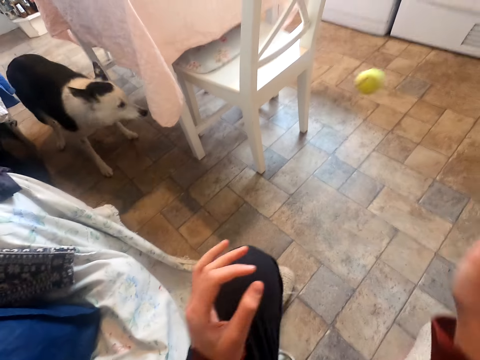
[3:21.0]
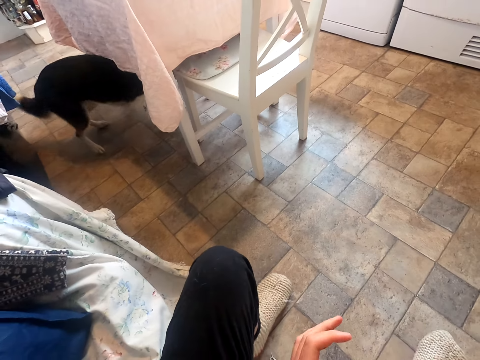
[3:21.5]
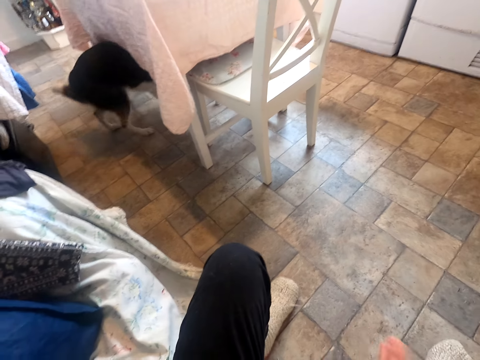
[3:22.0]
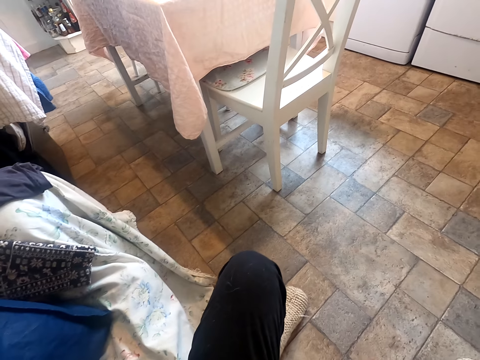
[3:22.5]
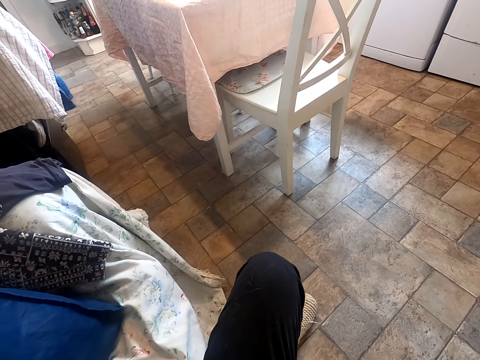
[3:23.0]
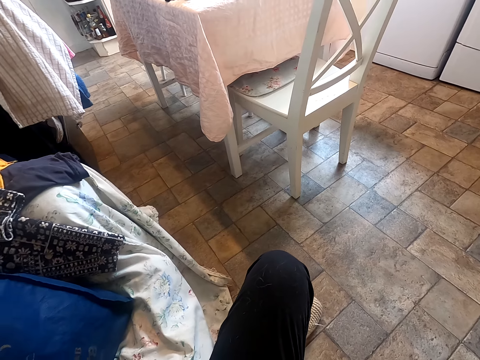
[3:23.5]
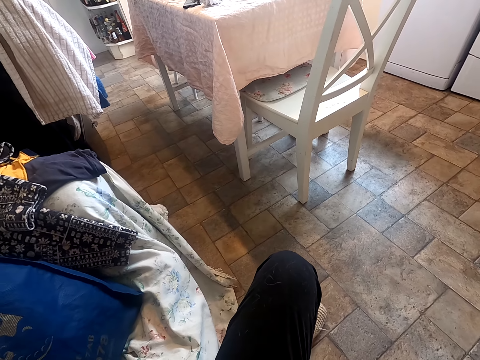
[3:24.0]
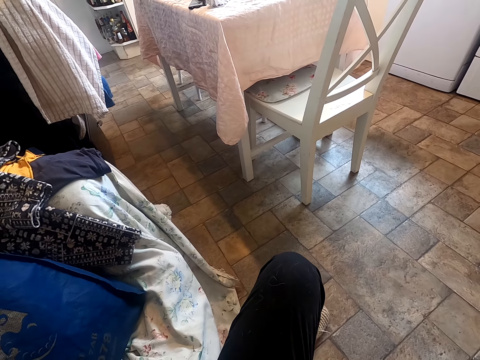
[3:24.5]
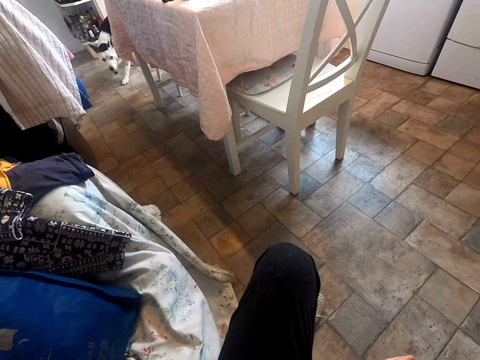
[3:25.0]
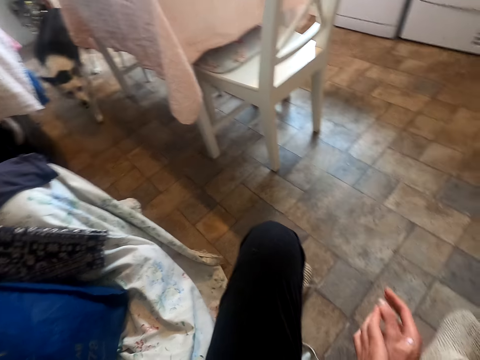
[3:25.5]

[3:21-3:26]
The camera wearer holds the ball with the other hand. They throw the ball on the floor and stare at the dog.

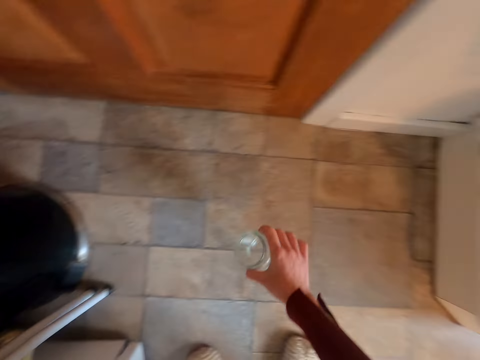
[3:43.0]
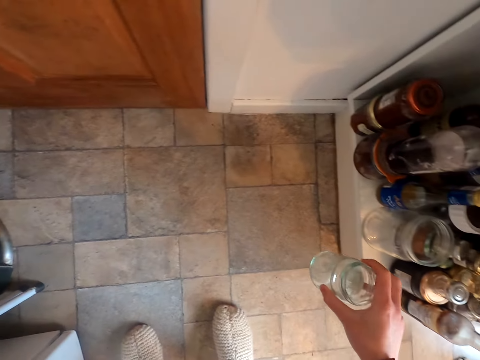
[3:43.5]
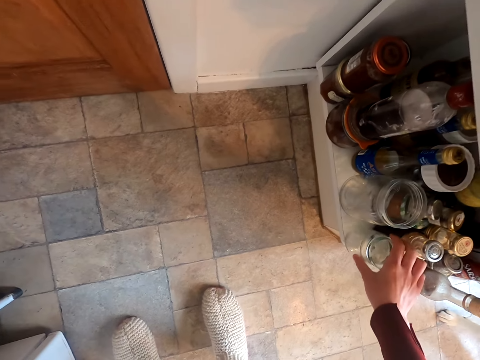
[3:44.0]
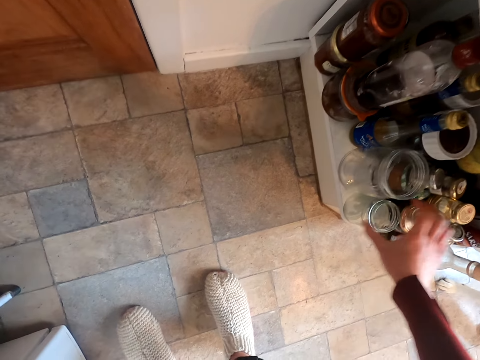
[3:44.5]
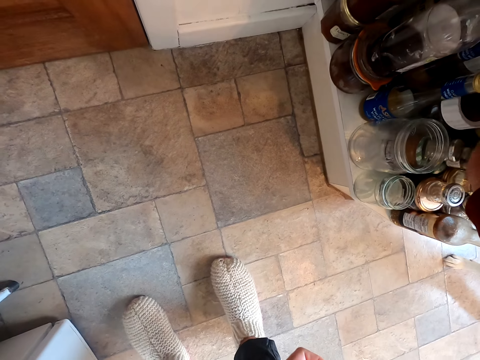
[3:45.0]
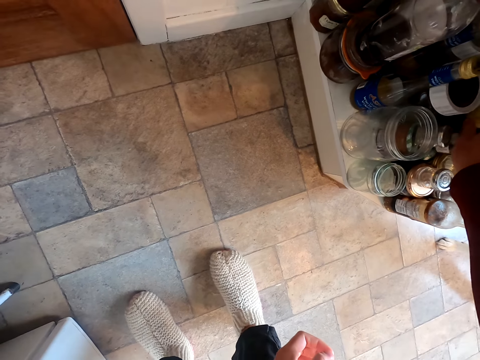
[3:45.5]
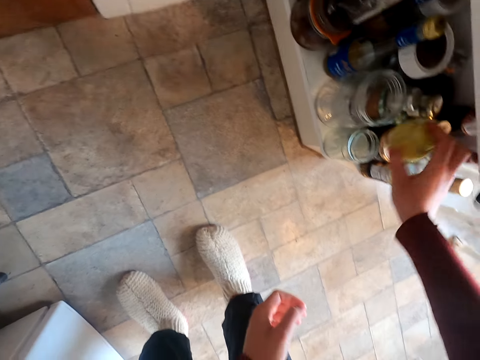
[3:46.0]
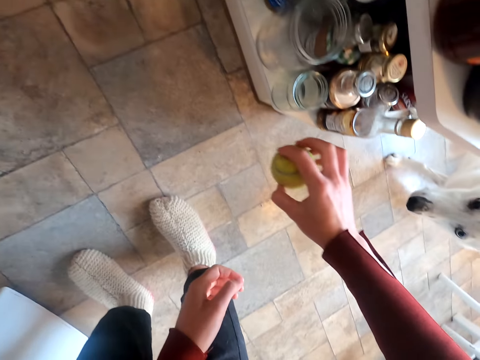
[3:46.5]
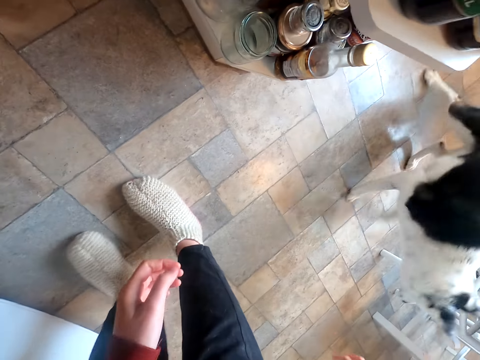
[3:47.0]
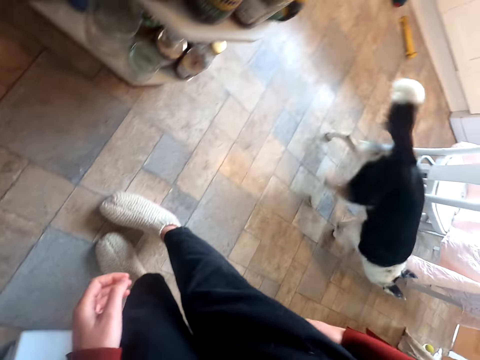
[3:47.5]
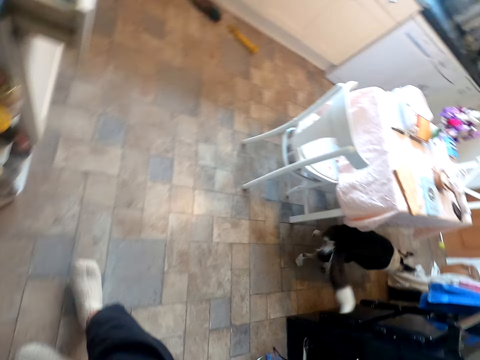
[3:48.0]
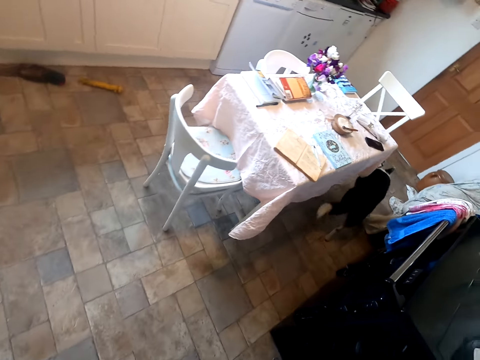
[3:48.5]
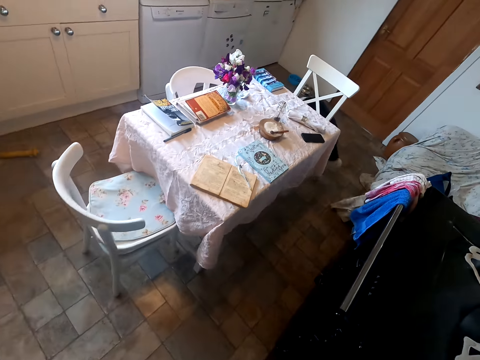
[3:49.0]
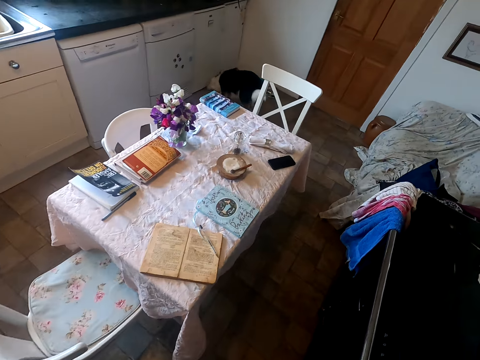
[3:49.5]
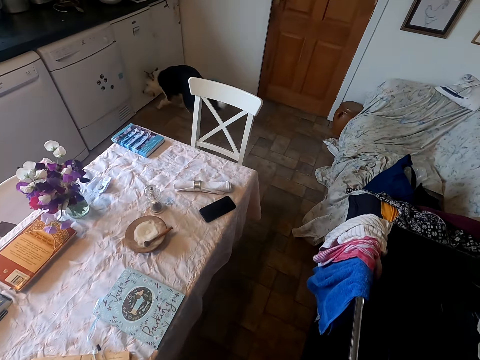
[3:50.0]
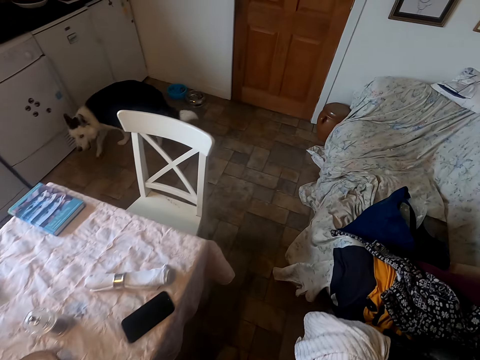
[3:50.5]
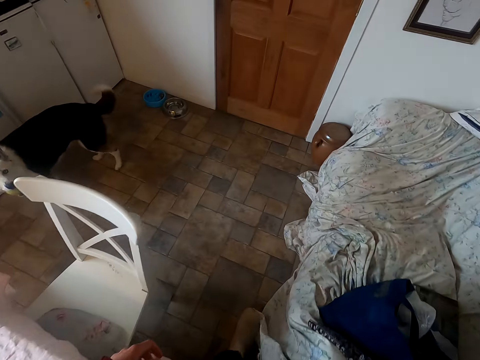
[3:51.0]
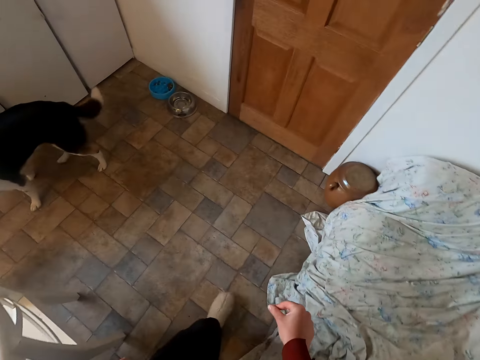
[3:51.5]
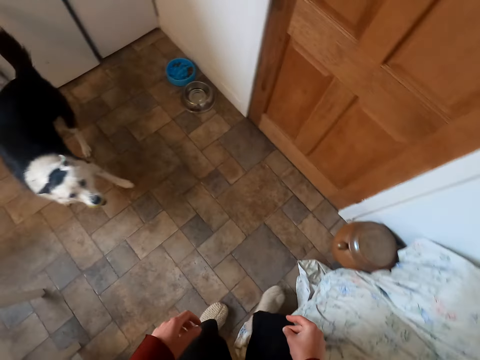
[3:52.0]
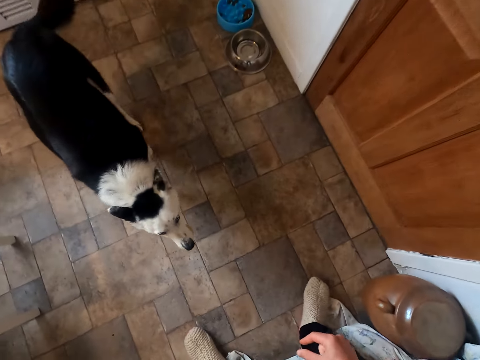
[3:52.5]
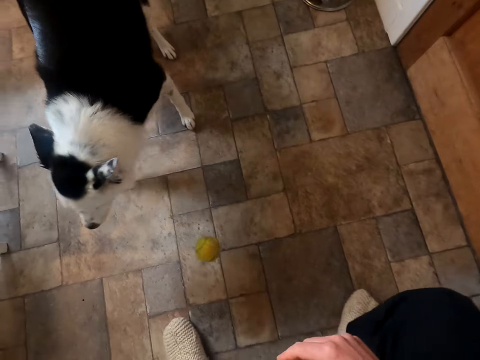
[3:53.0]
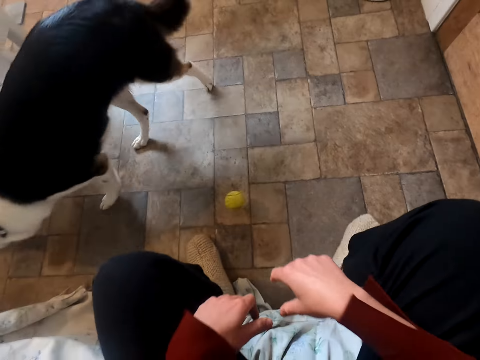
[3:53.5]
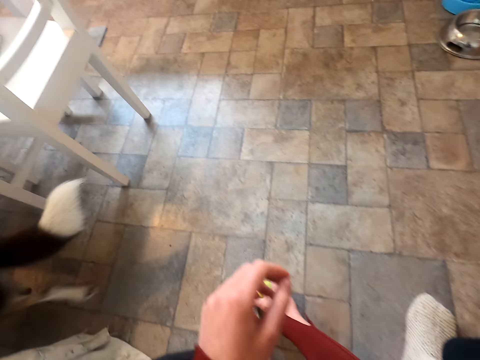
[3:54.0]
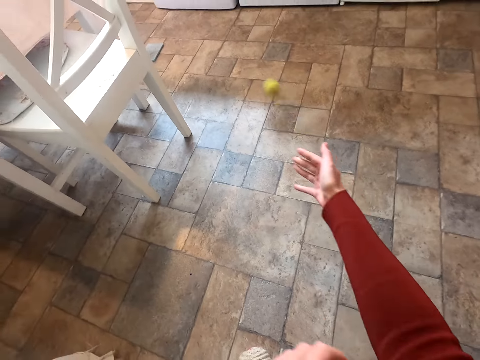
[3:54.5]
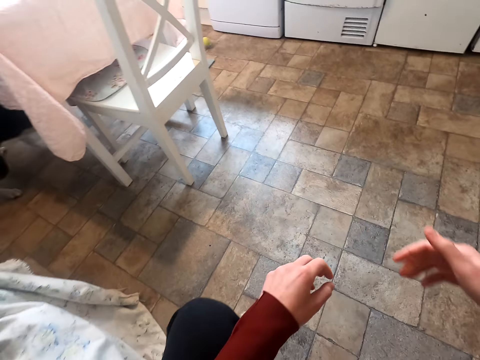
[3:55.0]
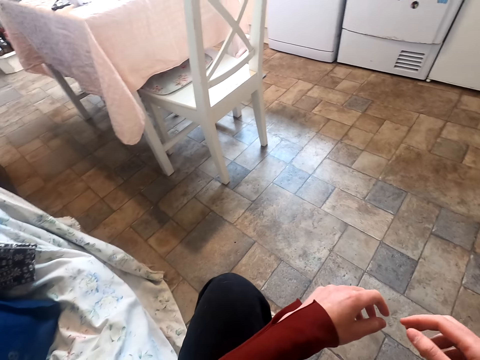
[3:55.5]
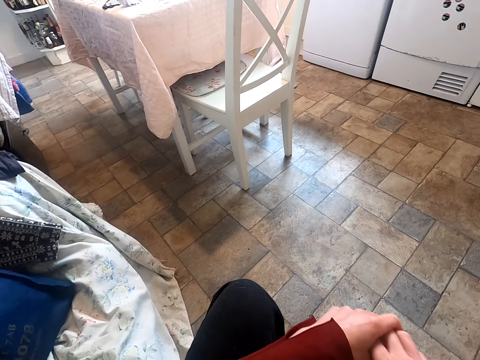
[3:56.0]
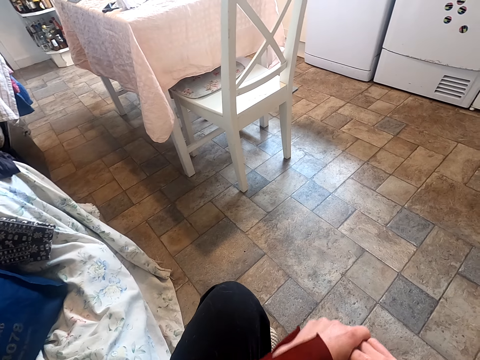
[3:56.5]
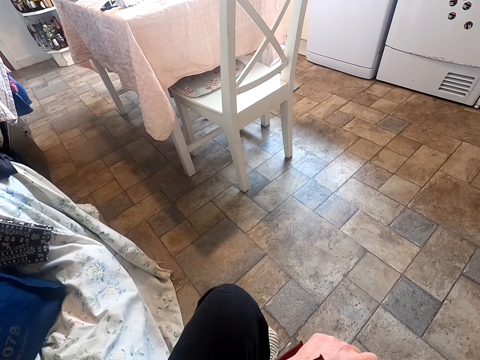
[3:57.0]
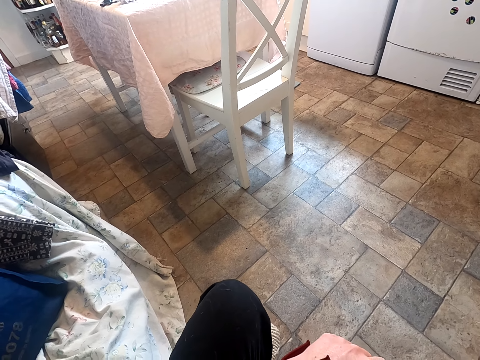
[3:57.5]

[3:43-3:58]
The camera wearer picks up the glass from the floor. They put the glass in the shelf. They pick up the ball from the shelf. They hold the ball. They throw the ball on the floor. They stare at the dog. They walk around the house towards the sofa seat. They sit on the sofa seat. They pick up the ball from the floor. They throw the ball on the floor. They stare at the dog.

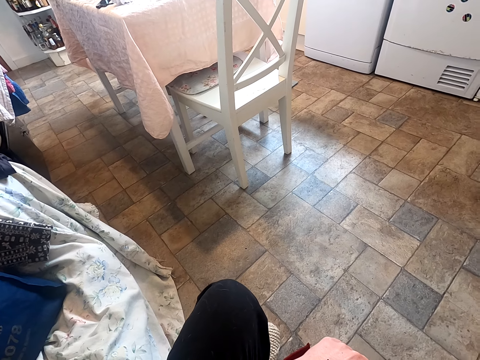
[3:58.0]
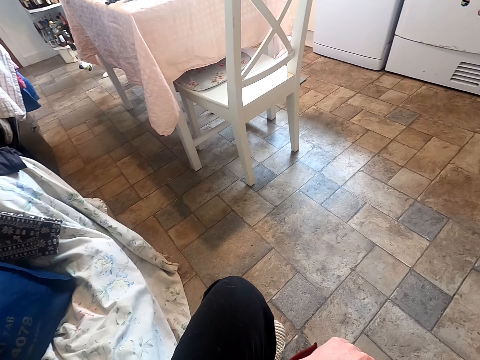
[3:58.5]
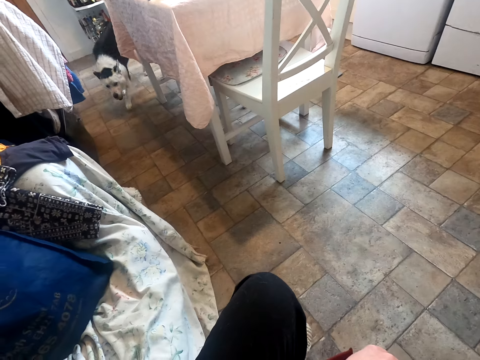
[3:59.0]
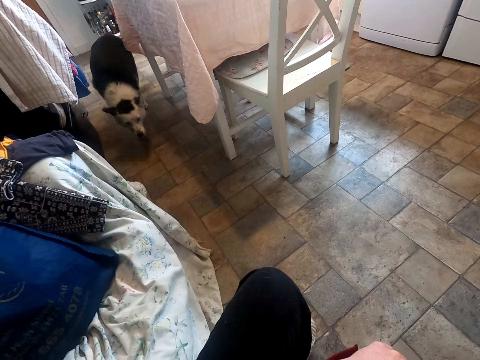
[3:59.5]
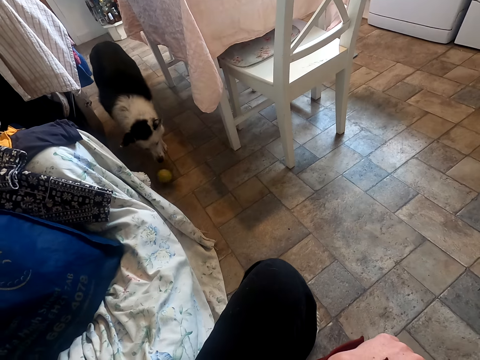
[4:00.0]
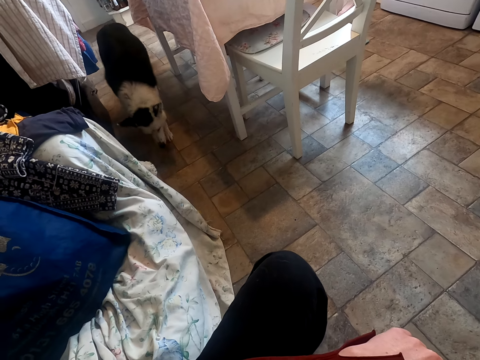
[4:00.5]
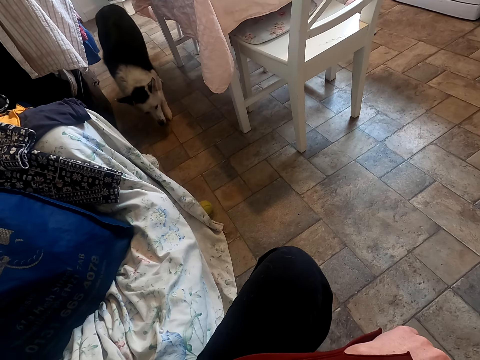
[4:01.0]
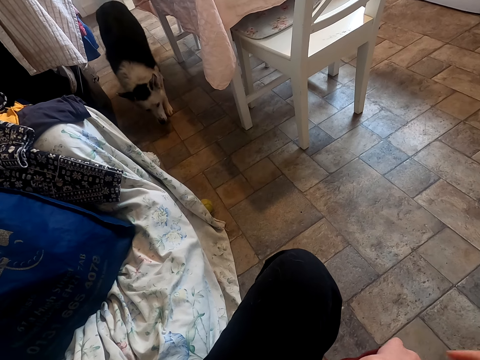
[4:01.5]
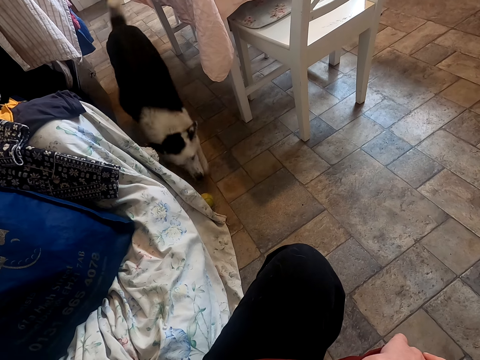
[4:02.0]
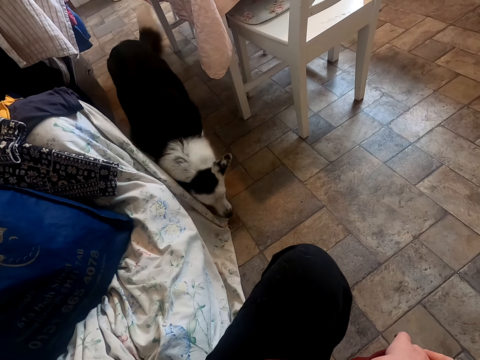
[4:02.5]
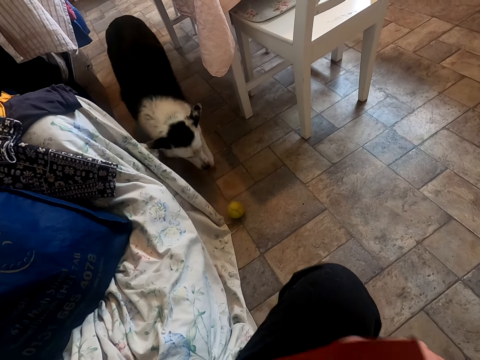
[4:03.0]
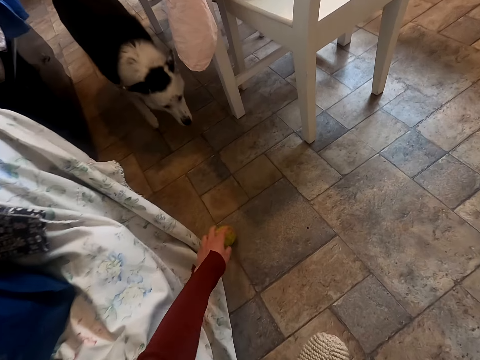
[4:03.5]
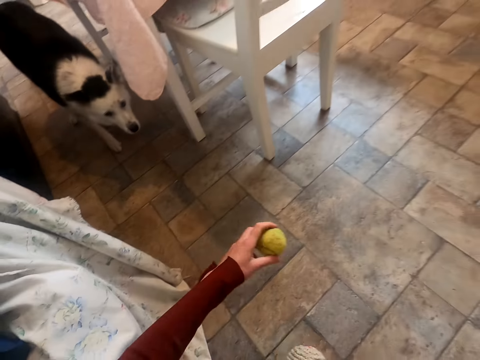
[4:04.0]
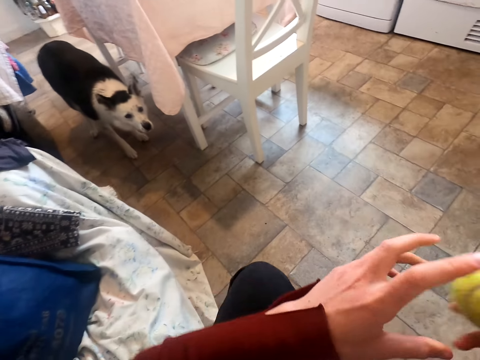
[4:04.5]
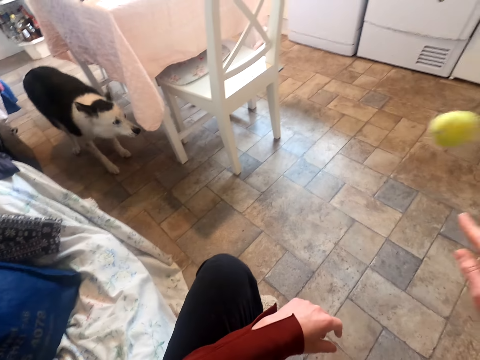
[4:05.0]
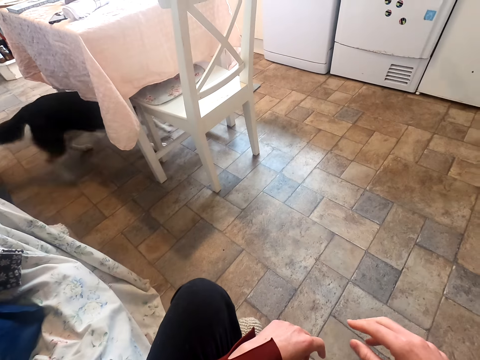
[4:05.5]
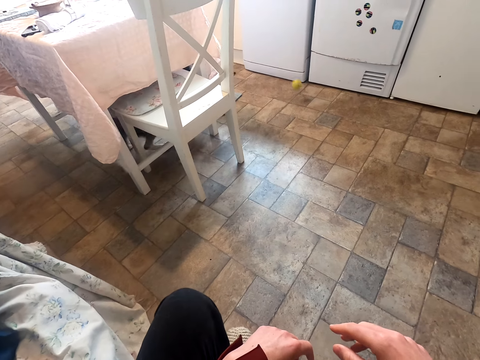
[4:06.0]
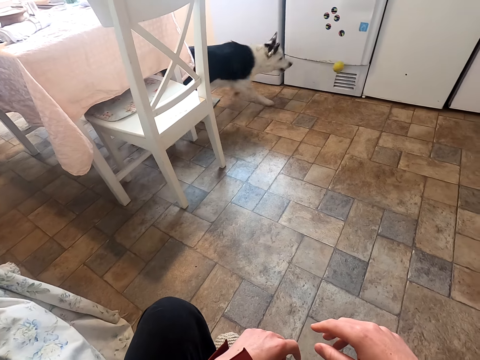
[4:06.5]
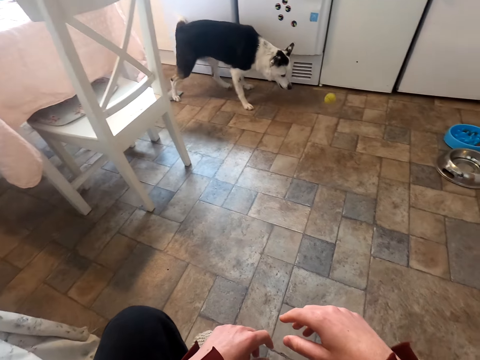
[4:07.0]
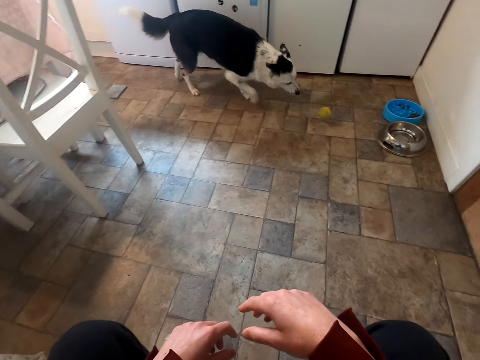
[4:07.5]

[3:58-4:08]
The camera wearer picks up the ball from the floor. They hold the ball with the other hand. They throw the ball on the floor. They stare at the dog.
